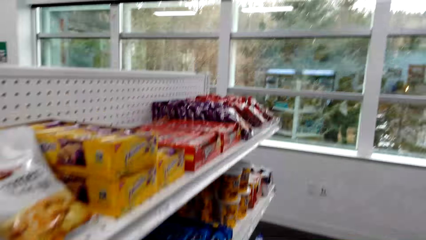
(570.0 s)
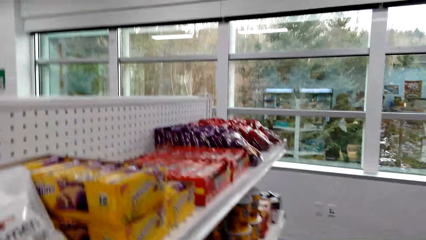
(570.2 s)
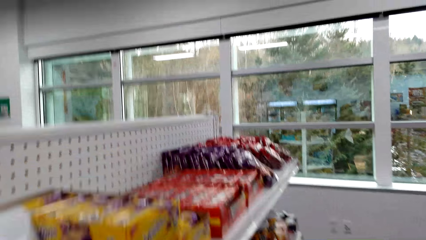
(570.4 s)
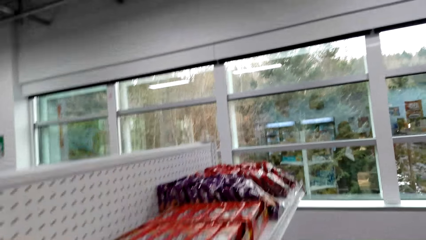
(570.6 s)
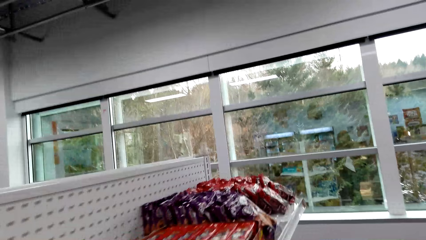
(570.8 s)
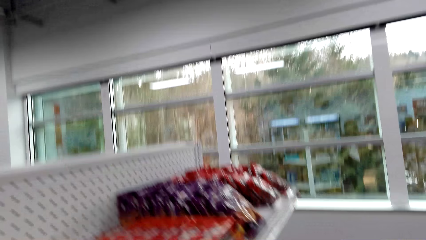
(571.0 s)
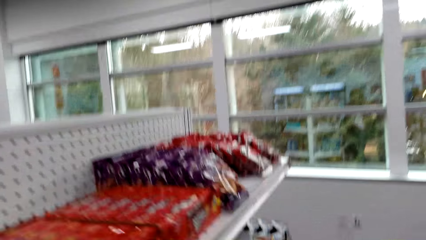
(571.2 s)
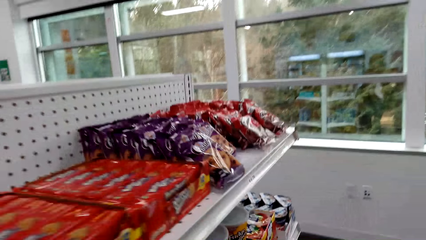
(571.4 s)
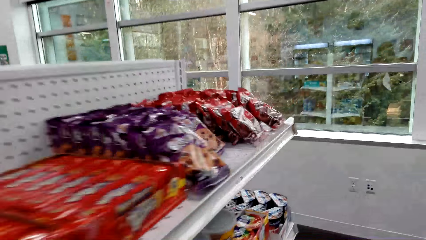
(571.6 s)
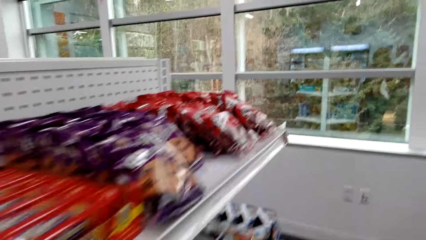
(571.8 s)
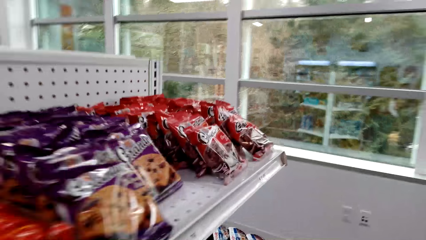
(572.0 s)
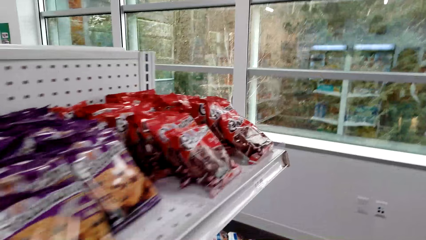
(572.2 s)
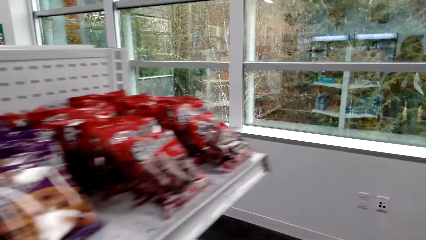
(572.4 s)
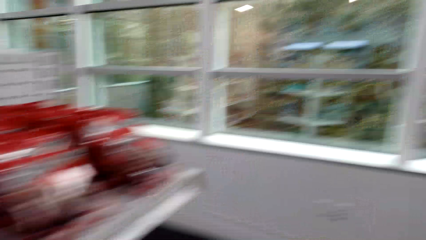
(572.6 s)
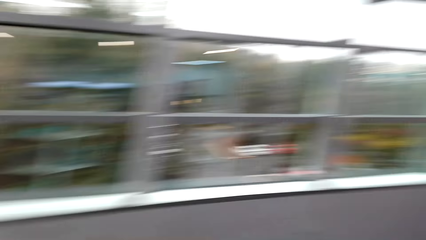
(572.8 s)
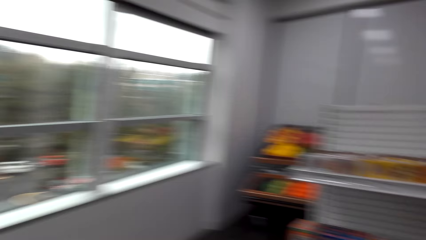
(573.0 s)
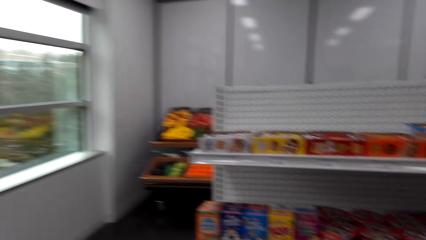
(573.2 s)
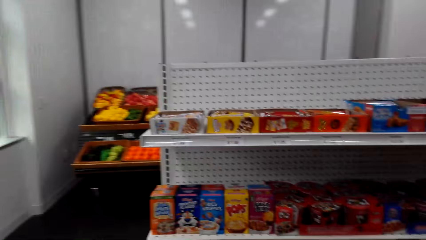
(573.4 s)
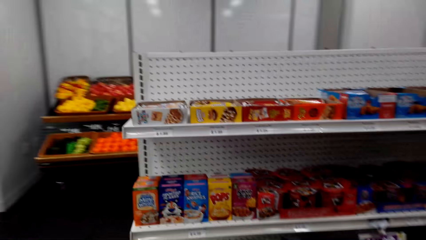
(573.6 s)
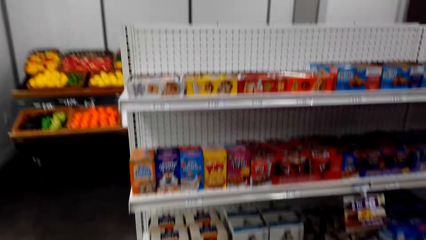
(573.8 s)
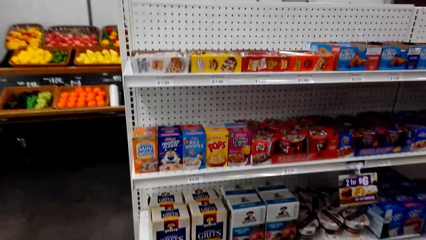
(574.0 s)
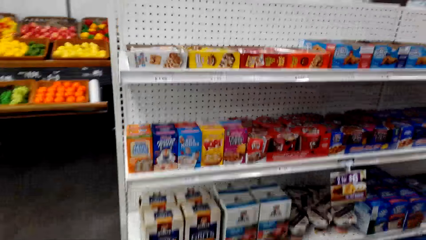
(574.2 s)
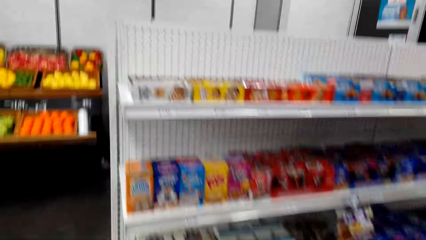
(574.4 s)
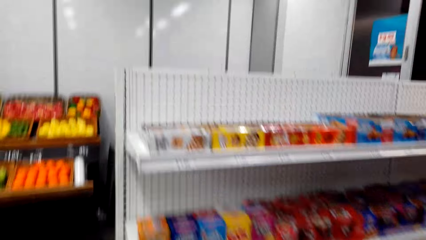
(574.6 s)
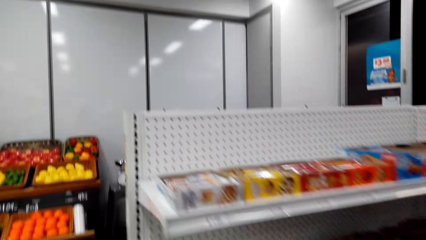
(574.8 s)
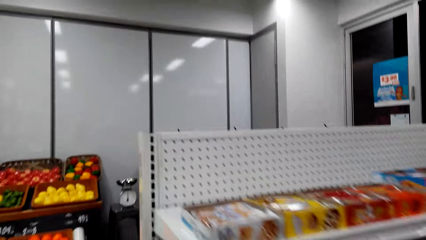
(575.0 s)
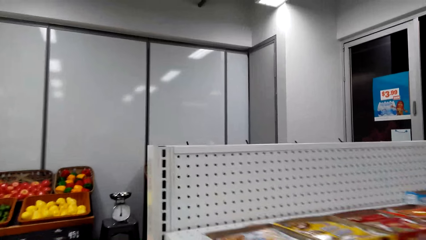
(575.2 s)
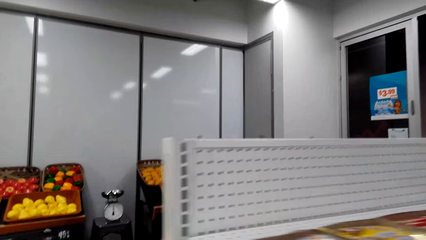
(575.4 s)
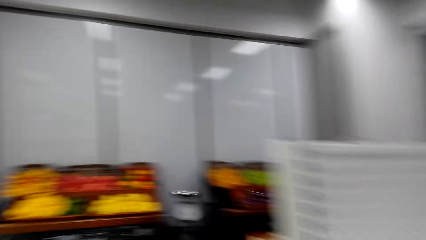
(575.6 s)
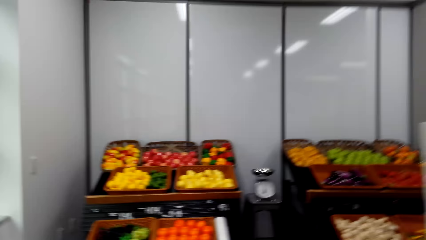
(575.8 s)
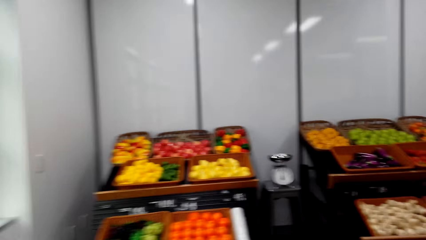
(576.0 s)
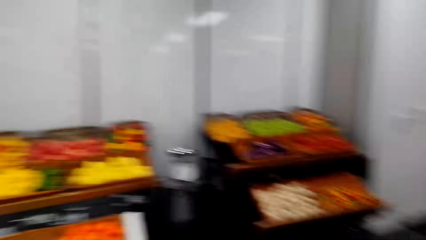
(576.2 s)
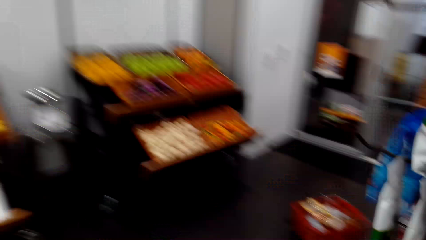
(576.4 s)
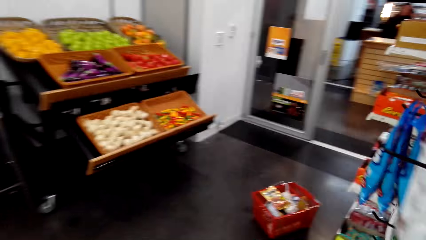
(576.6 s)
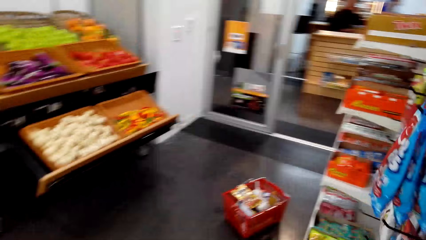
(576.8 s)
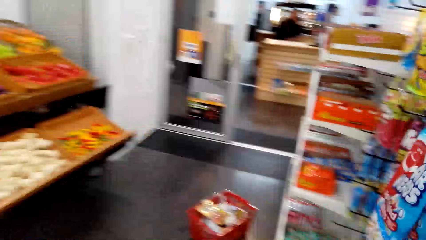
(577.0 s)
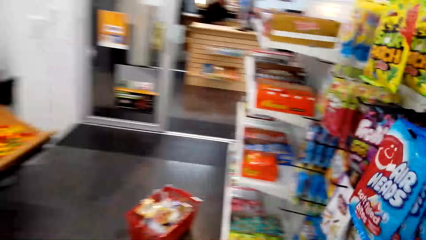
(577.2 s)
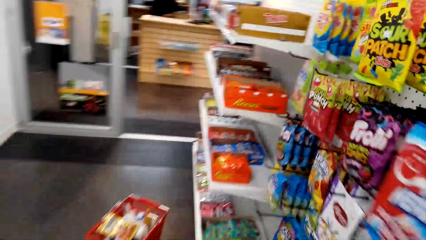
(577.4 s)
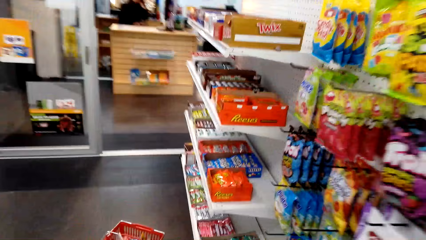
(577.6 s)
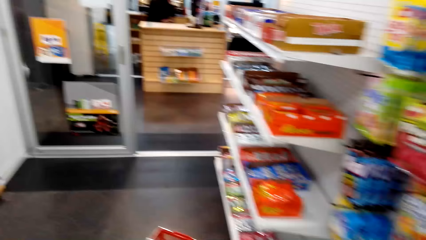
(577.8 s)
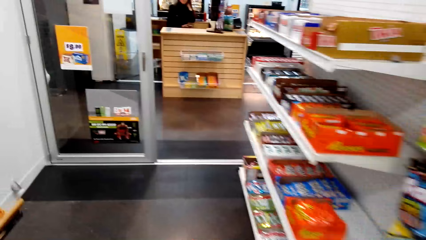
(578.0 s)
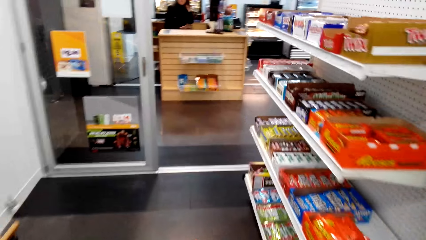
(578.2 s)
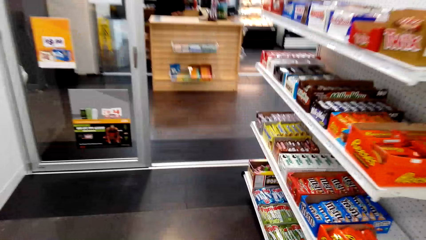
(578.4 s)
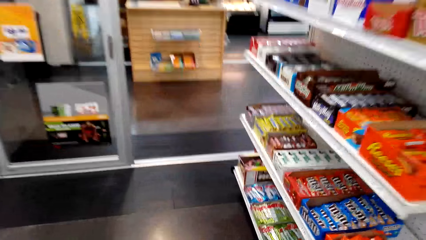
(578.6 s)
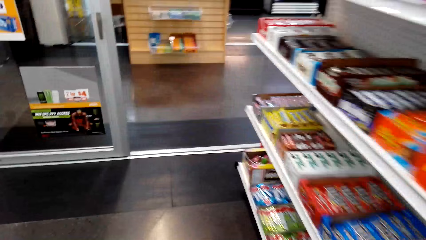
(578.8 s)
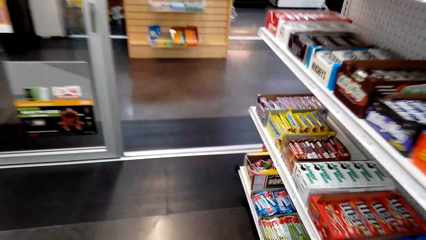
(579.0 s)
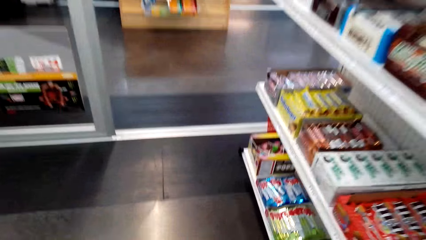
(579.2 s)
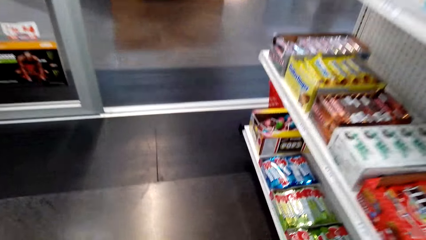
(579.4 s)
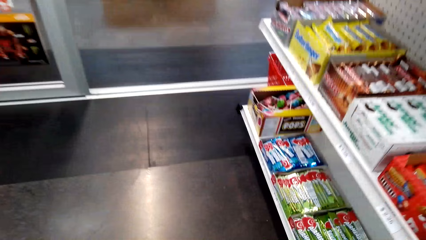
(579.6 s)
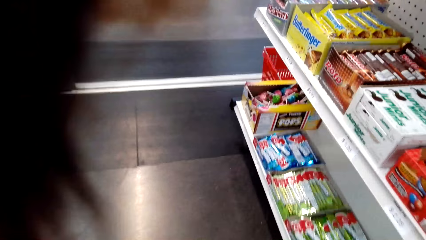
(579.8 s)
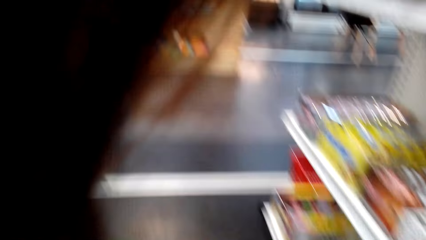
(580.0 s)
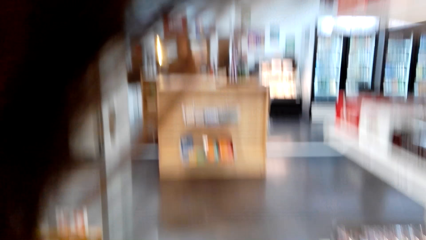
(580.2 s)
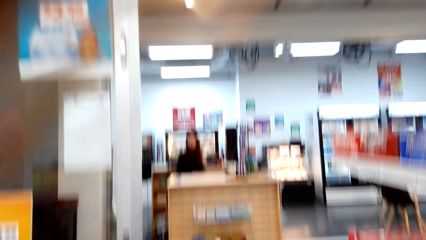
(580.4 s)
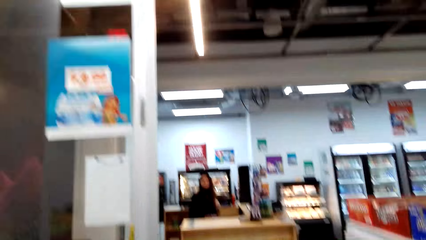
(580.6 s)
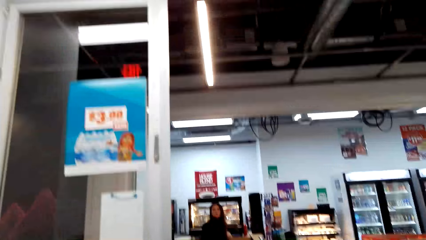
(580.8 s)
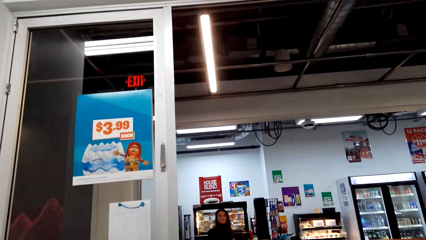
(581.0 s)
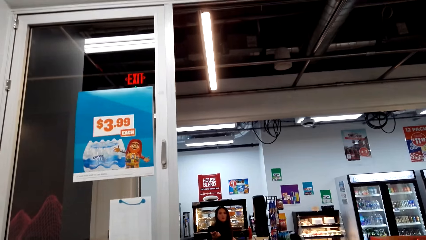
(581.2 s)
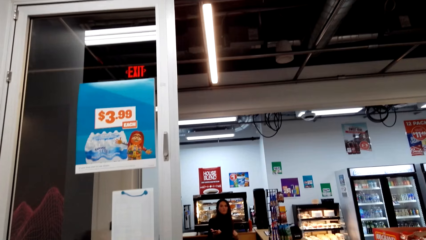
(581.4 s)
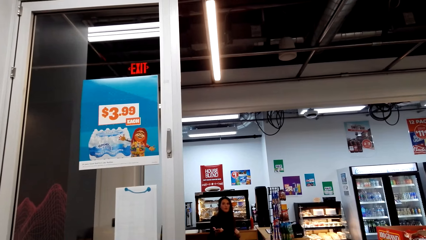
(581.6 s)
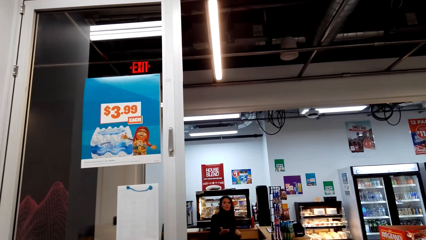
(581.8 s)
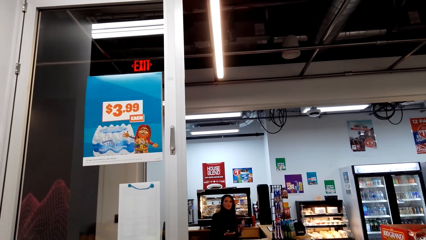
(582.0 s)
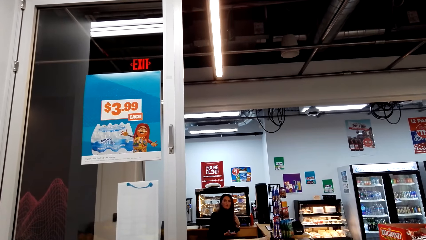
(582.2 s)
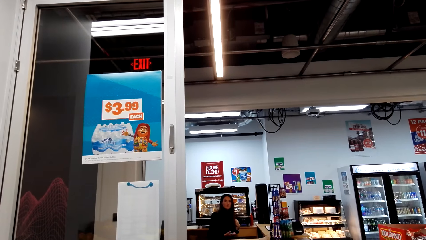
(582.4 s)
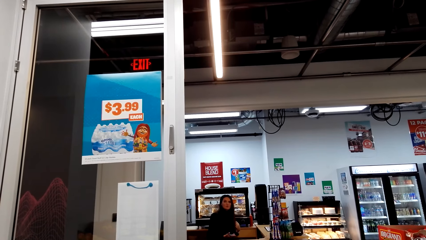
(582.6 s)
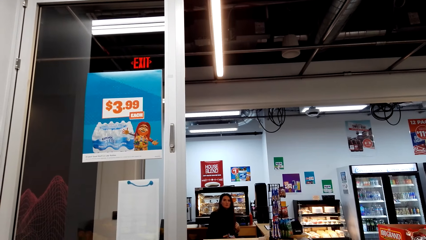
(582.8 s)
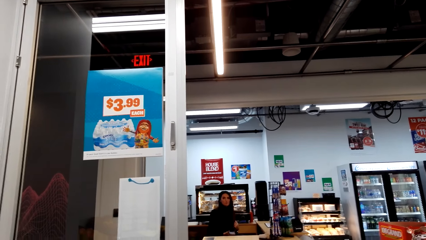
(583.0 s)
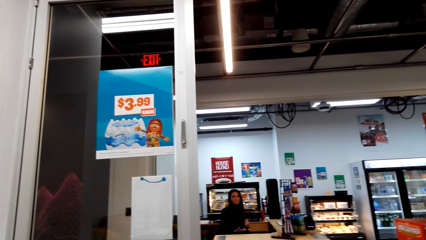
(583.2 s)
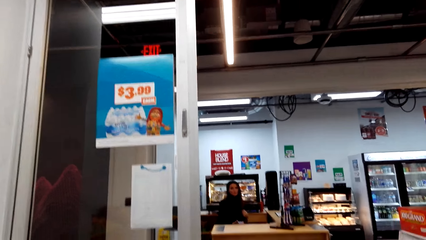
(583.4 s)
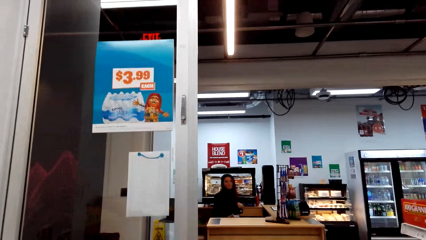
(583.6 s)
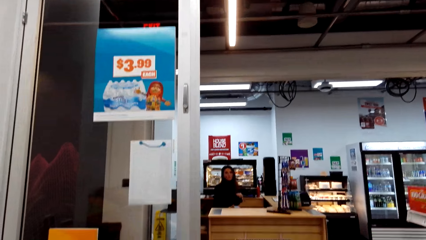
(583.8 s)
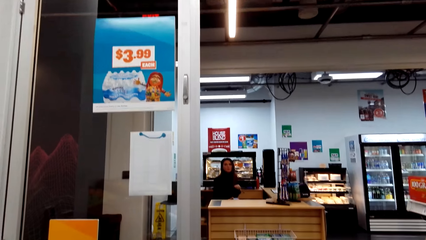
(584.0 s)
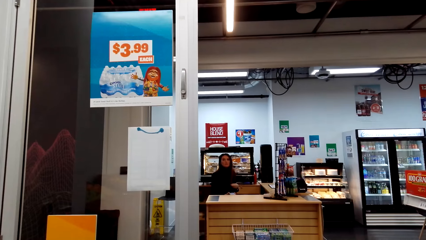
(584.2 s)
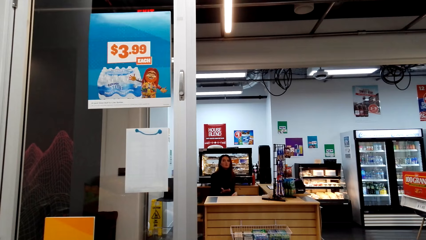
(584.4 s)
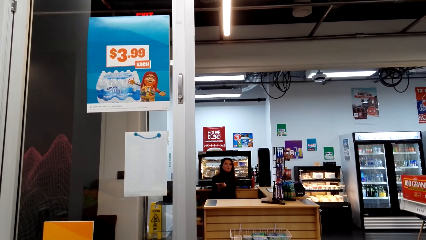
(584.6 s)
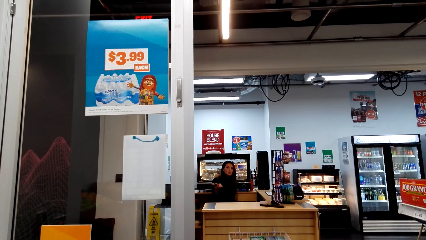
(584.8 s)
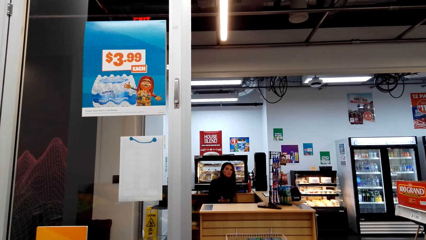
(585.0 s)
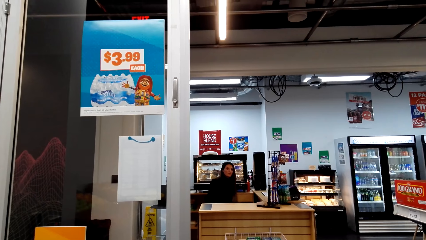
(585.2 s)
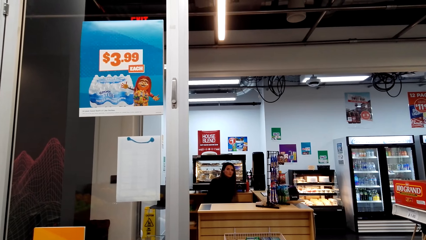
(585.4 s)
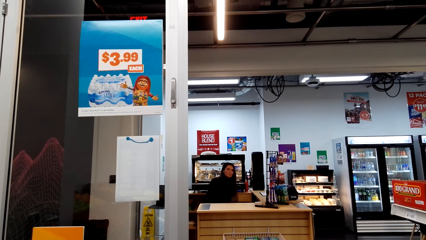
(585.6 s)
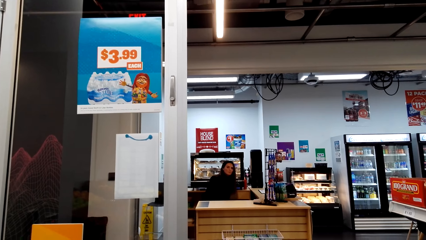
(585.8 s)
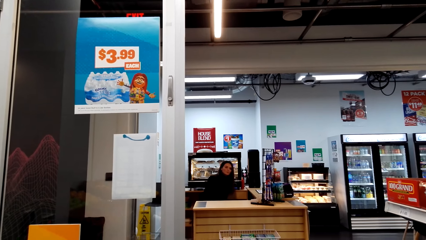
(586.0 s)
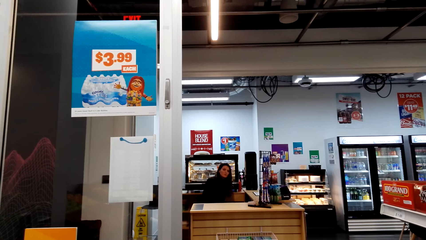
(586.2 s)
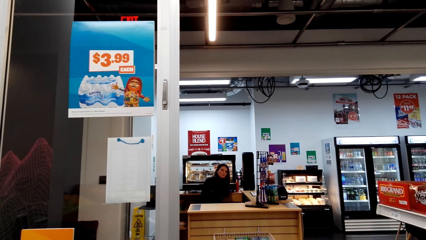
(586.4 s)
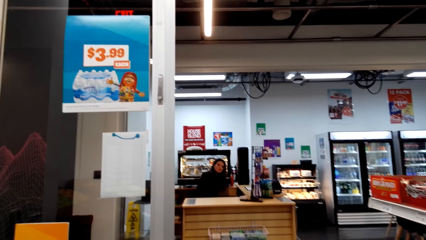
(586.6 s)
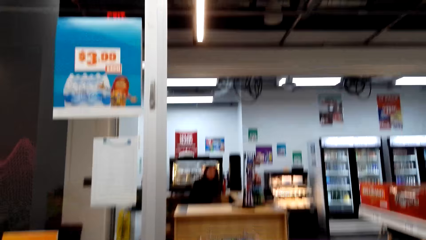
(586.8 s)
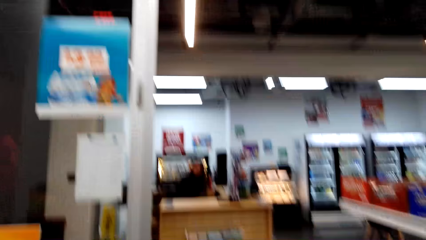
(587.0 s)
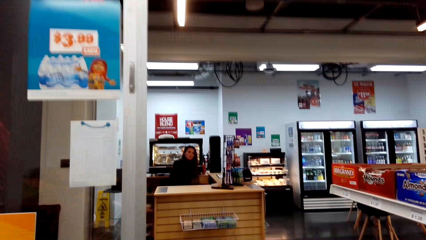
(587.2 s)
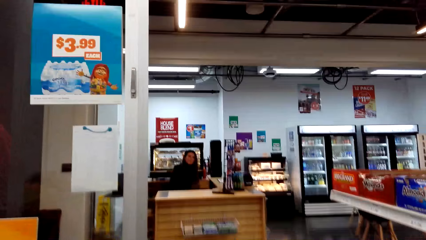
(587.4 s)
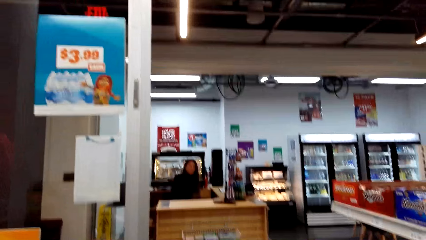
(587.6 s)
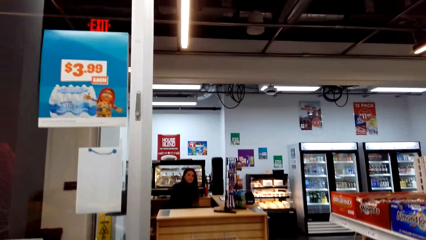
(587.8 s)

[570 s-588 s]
The camera wearer walks around the store. They pick up a snack. A woman speaks to the camera wearer.
